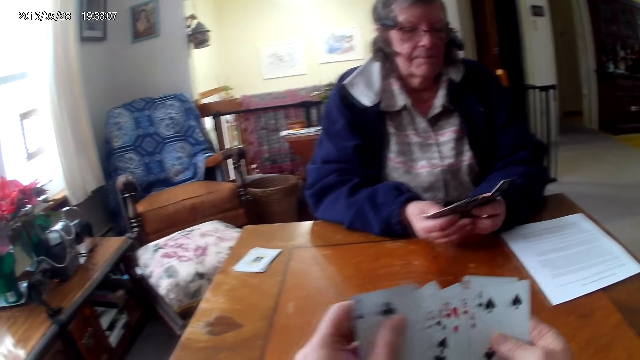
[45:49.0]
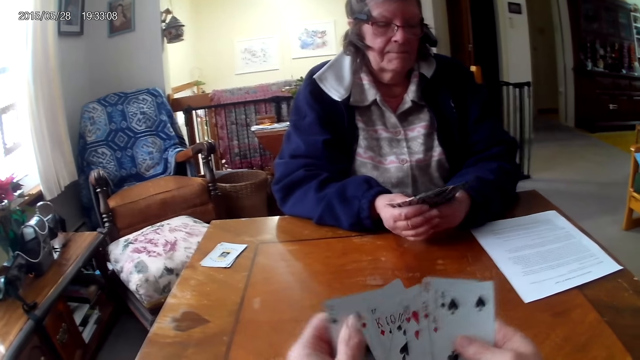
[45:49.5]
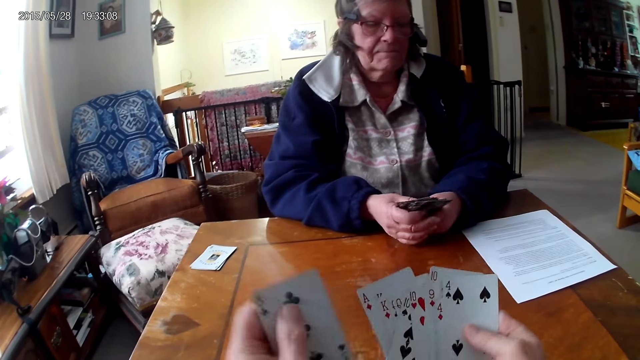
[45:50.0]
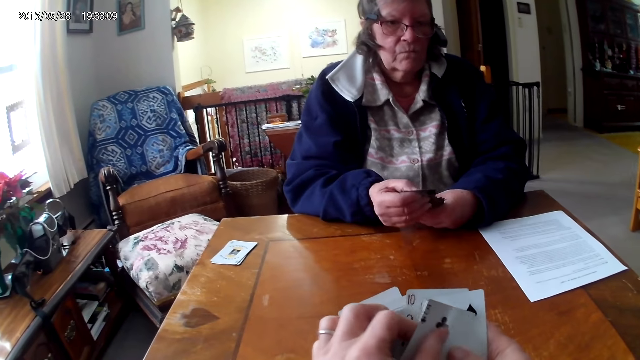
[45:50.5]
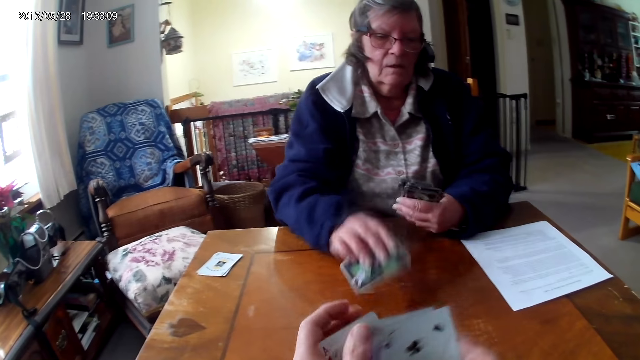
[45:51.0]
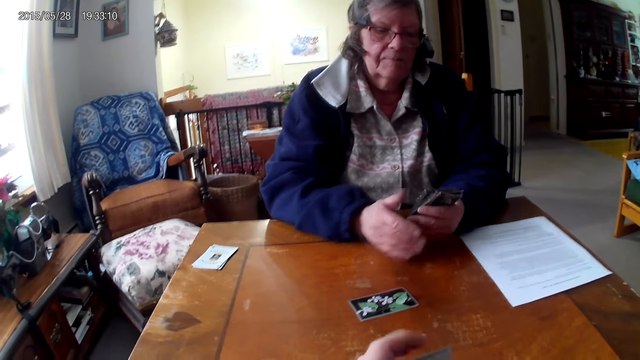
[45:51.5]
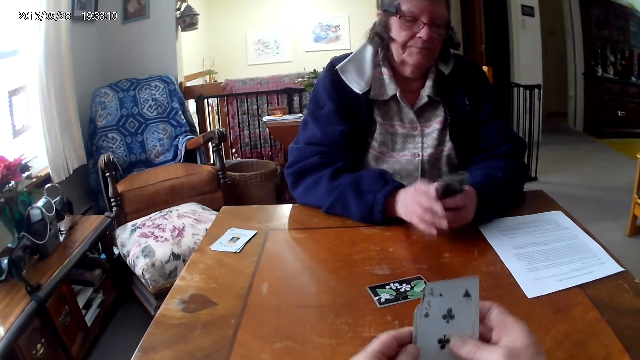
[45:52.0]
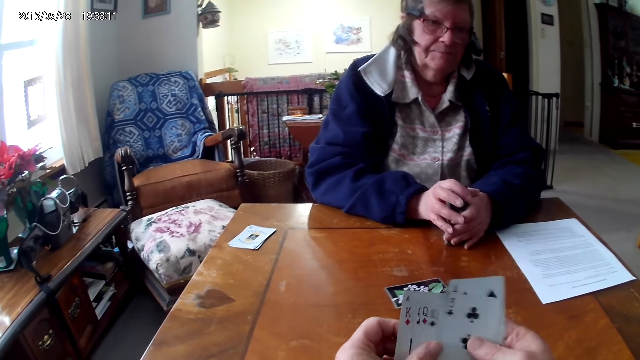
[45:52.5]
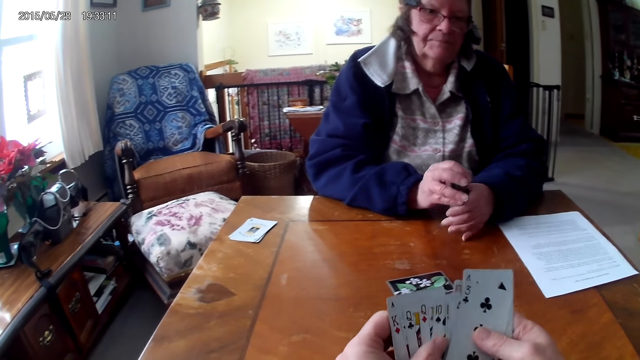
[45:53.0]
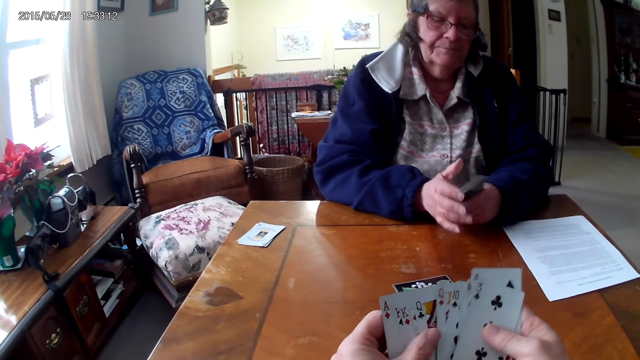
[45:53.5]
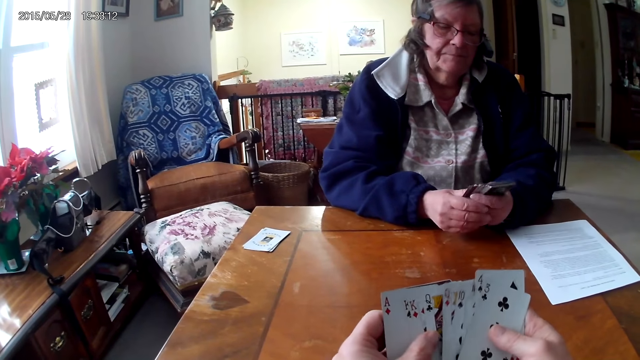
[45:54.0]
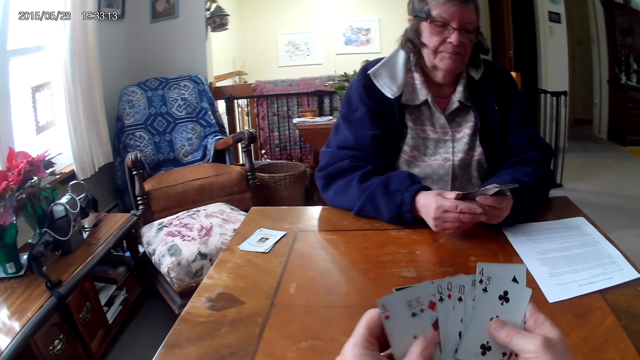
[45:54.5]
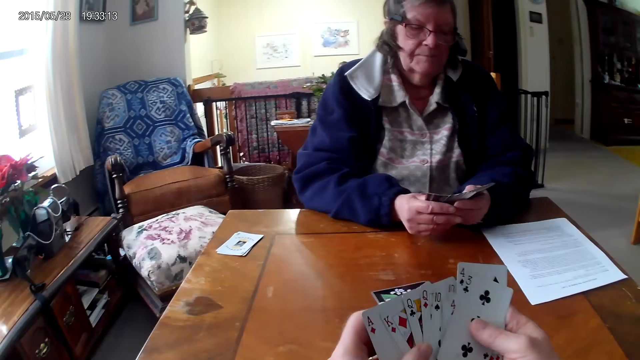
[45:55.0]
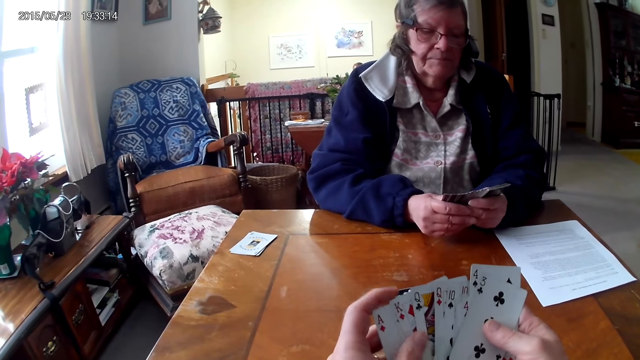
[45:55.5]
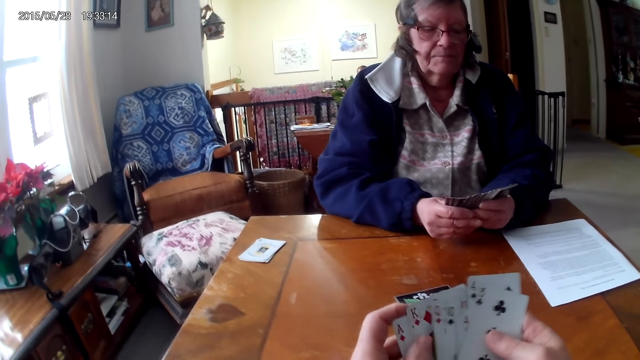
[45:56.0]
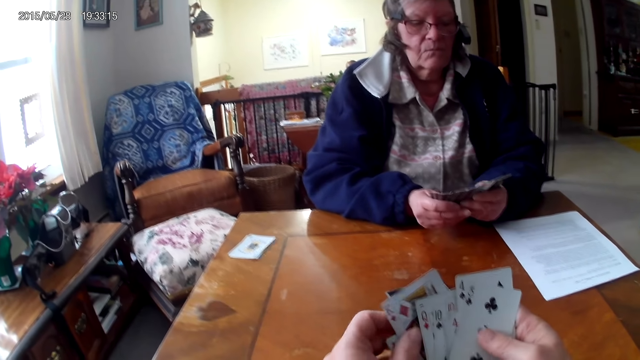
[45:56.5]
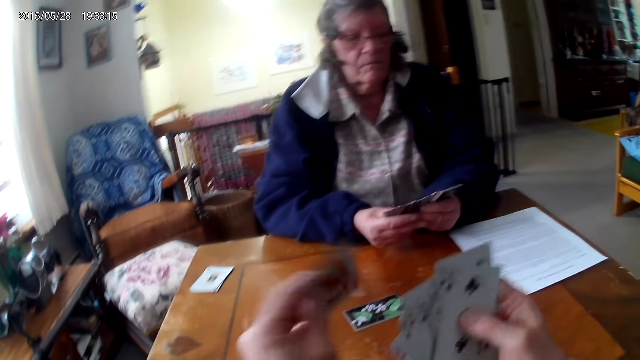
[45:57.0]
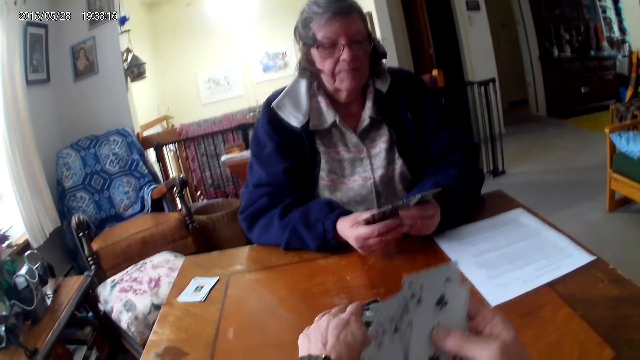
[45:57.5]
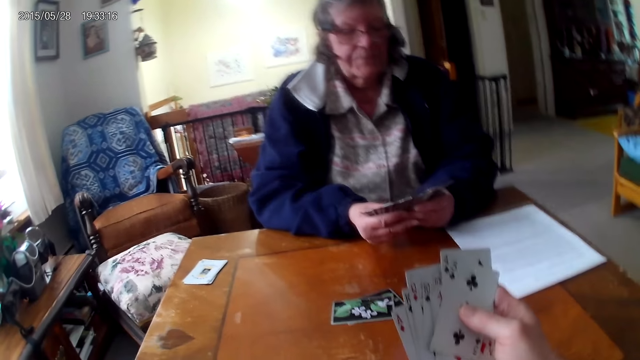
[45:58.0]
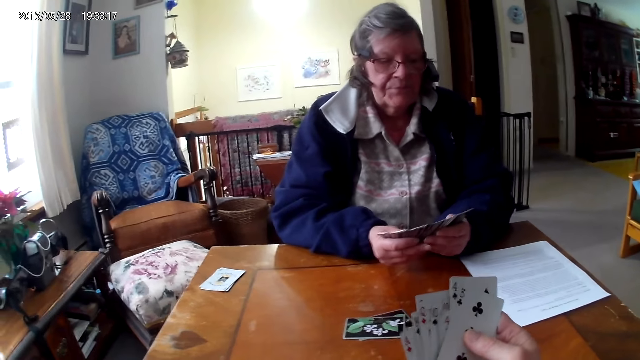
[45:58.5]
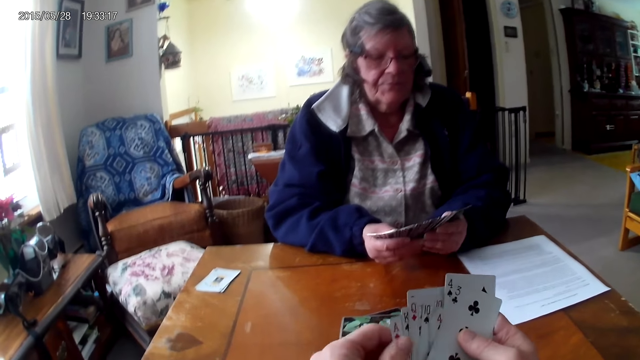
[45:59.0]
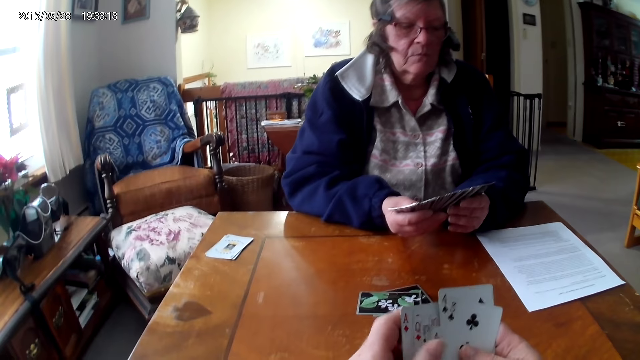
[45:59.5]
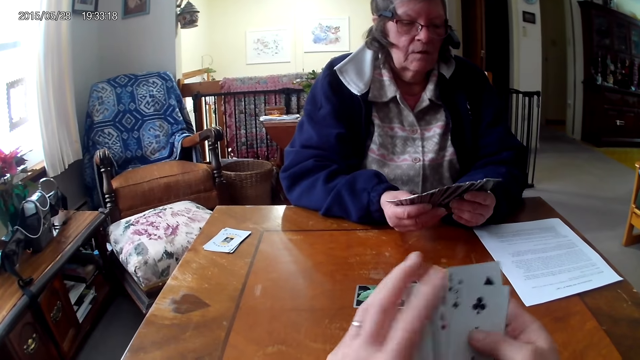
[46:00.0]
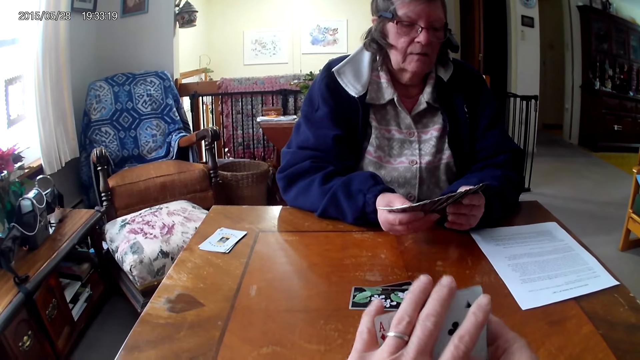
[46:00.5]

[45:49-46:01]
A woman puts the card on the table. The camera wearer puts the card on the table. They look at the cards.

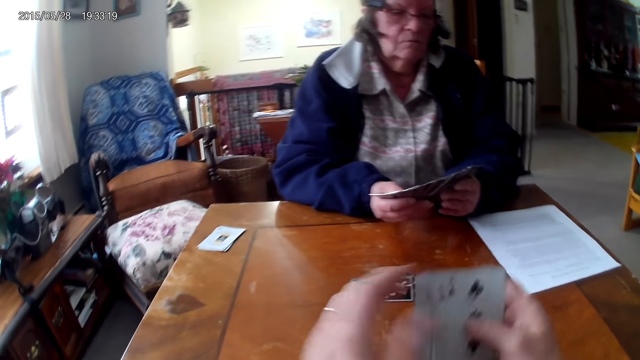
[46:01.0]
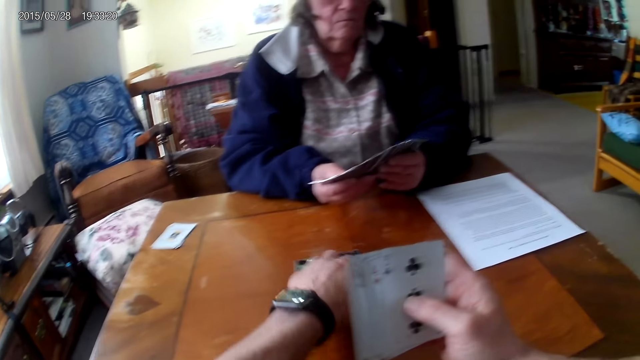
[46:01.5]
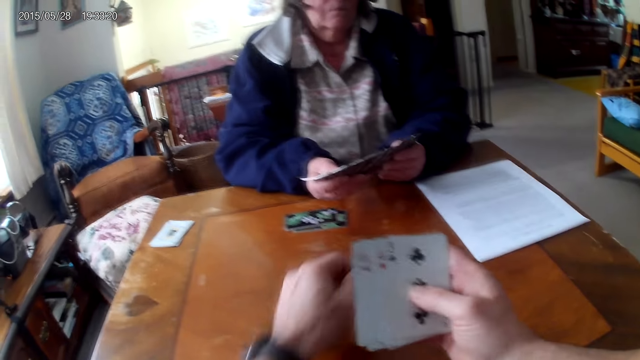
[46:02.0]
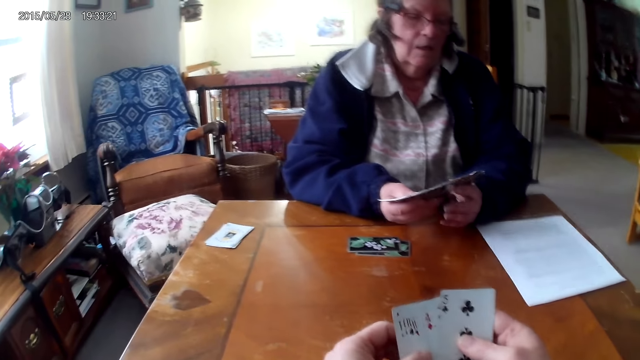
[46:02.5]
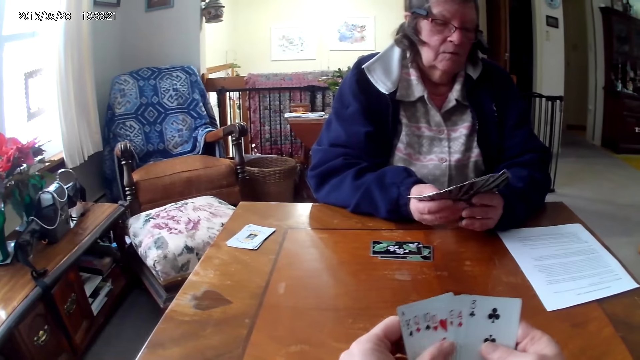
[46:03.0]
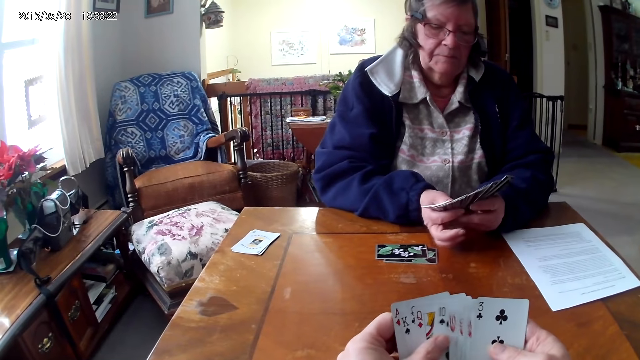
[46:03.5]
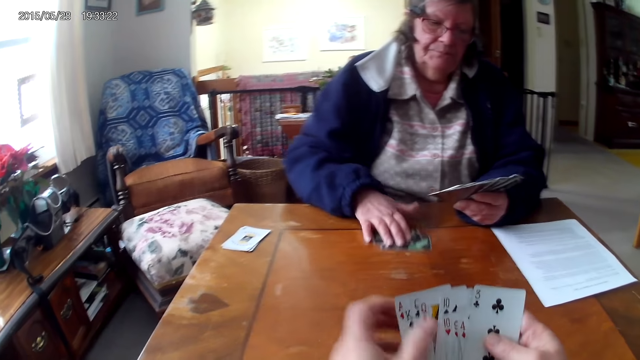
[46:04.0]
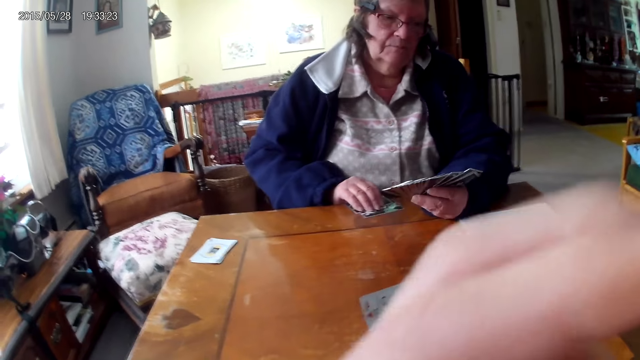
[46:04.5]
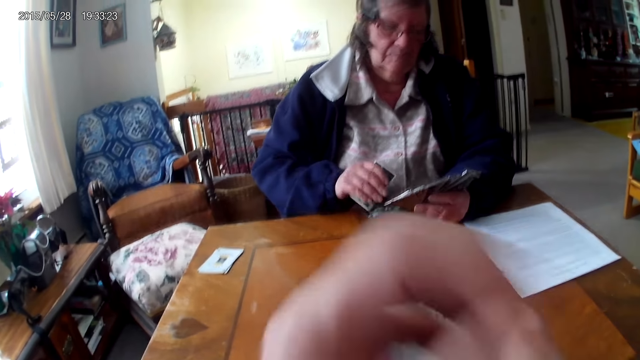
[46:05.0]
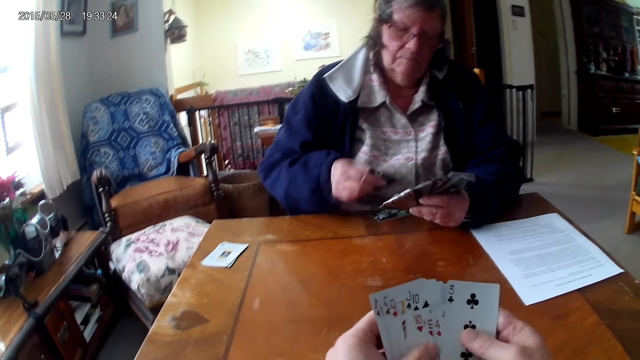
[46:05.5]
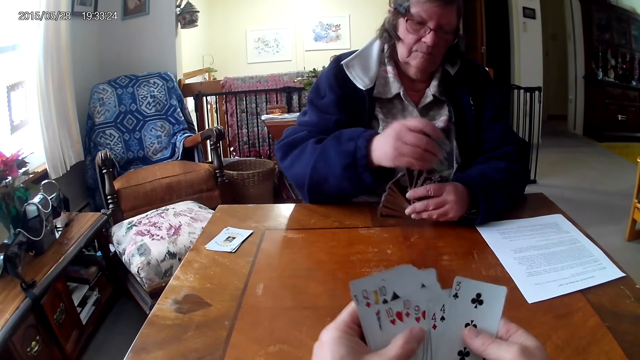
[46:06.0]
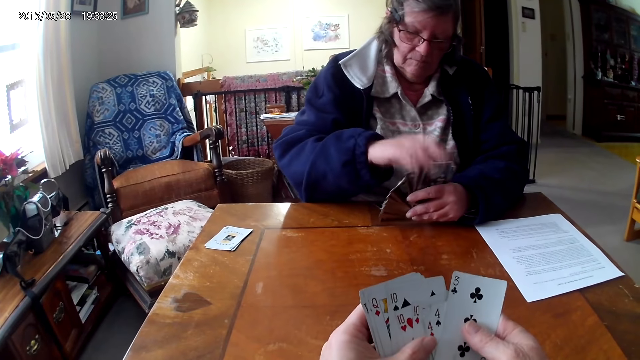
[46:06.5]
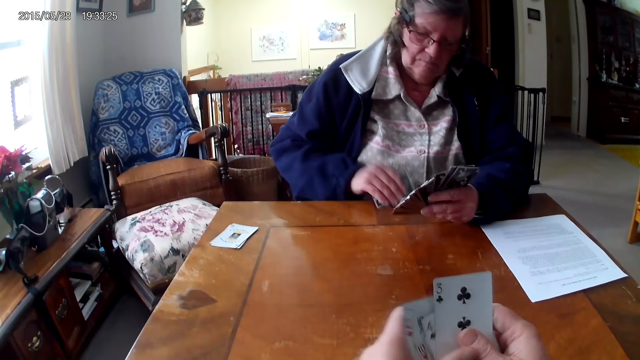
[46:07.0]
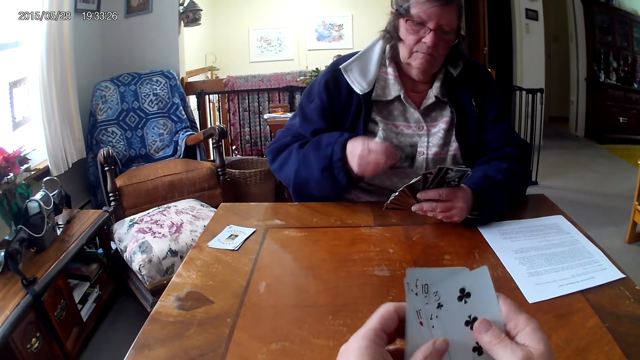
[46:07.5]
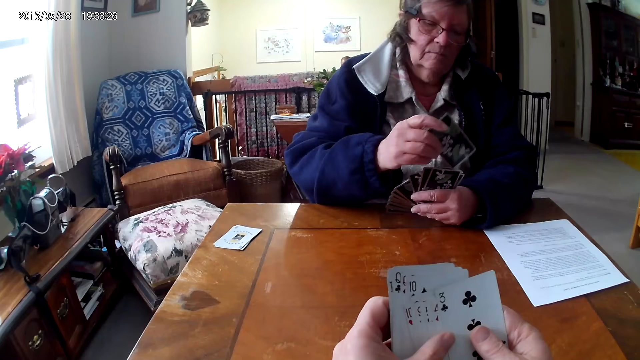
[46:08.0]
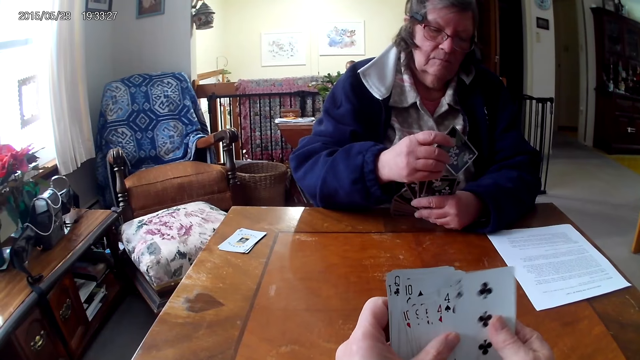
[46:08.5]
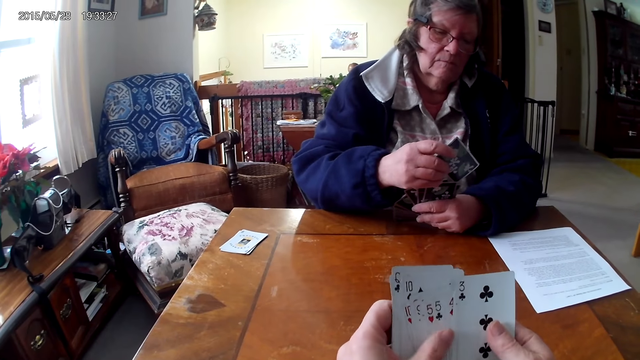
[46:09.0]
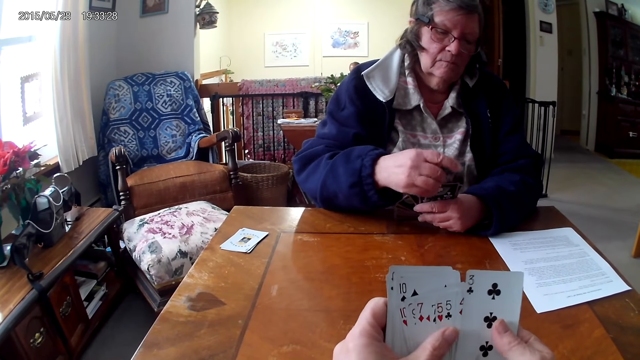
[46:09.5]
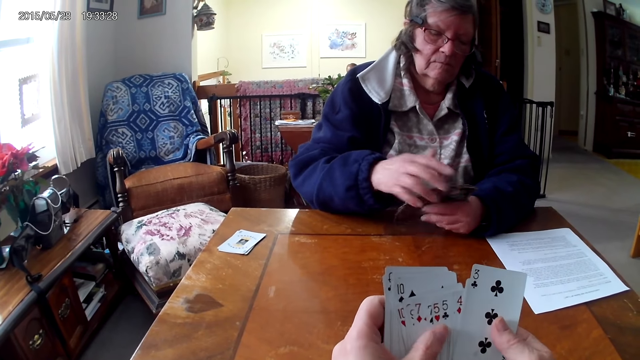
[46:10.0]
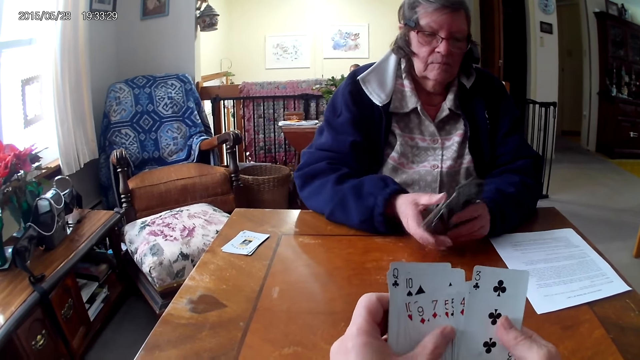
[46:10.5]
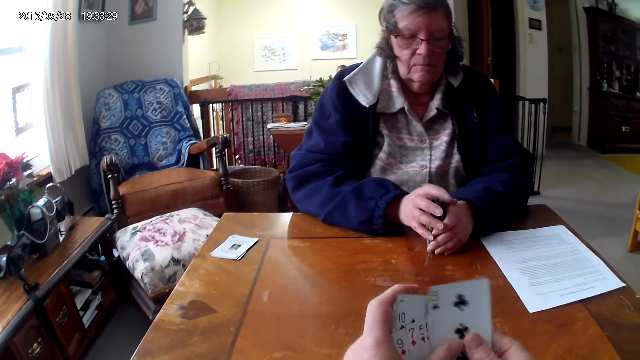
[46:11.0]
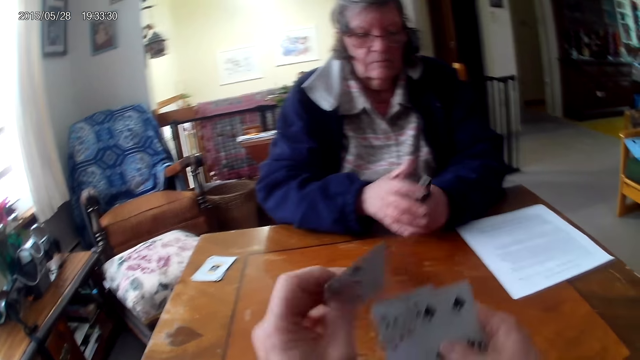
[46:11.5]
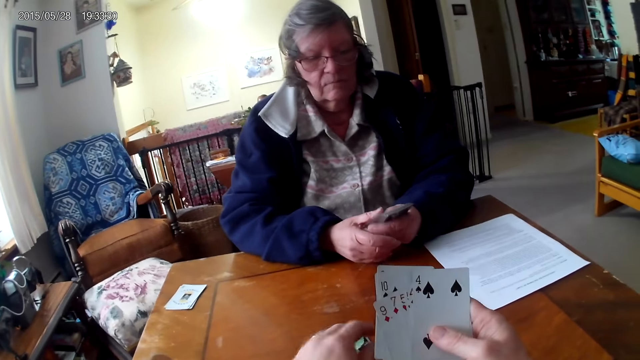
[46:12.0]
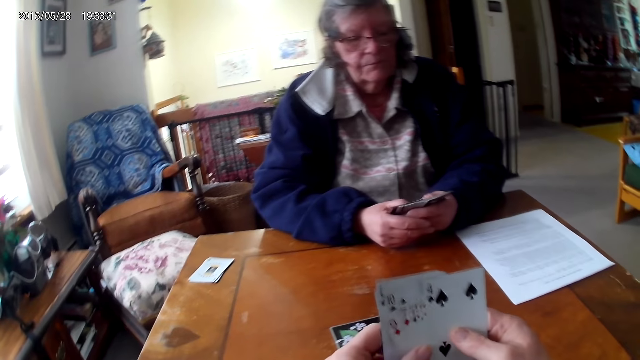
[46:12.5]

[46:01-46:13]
The camera wearer pushes the cards to a woman. The woman picks up the cards on the table and puts the cards together. The camera wearer puts the card on the table.
